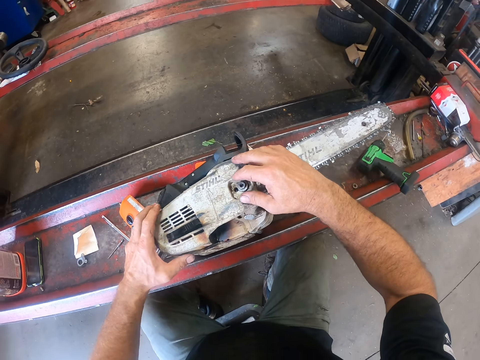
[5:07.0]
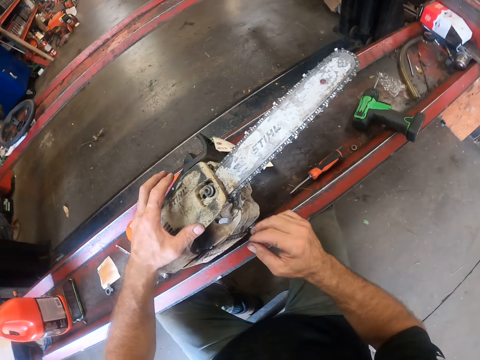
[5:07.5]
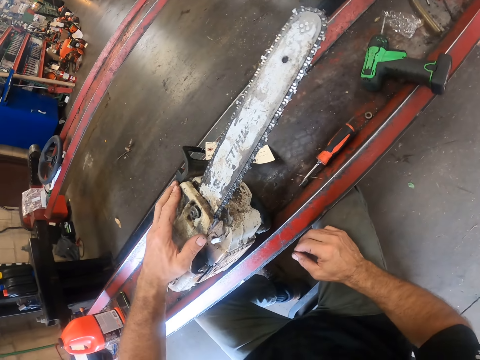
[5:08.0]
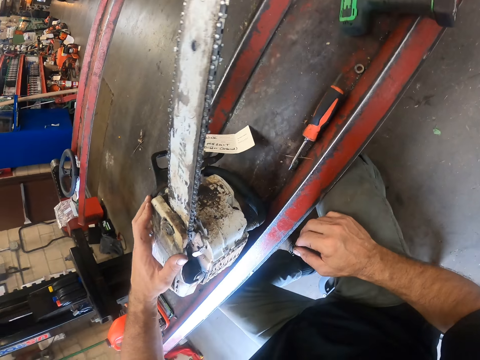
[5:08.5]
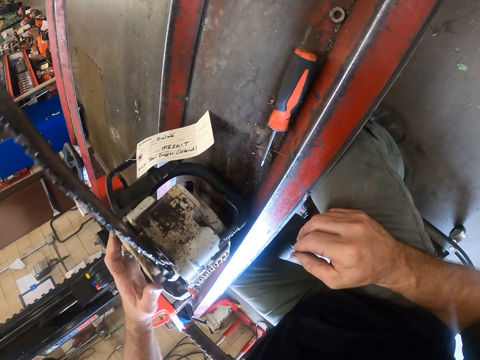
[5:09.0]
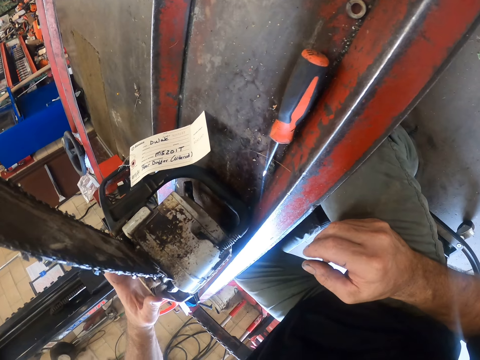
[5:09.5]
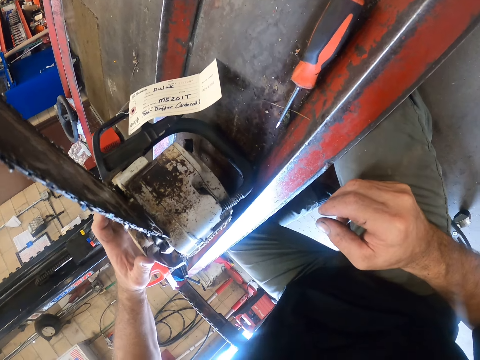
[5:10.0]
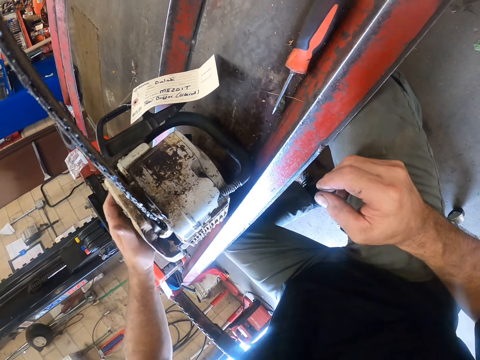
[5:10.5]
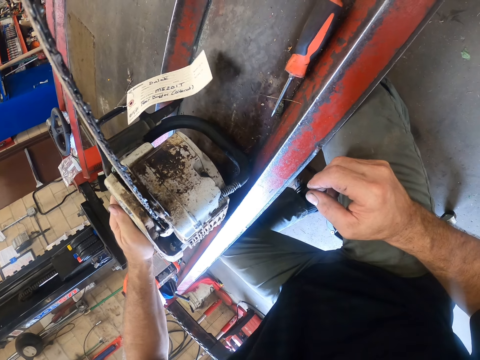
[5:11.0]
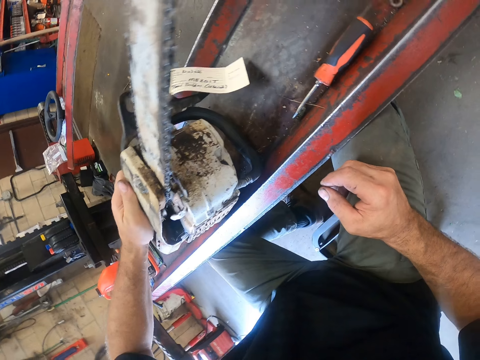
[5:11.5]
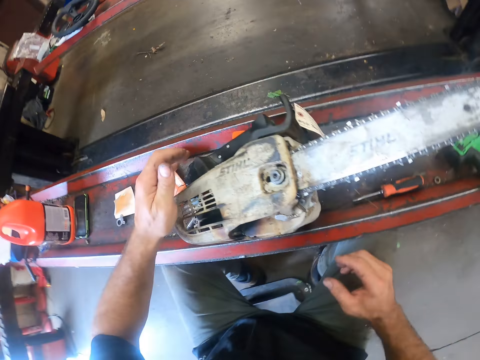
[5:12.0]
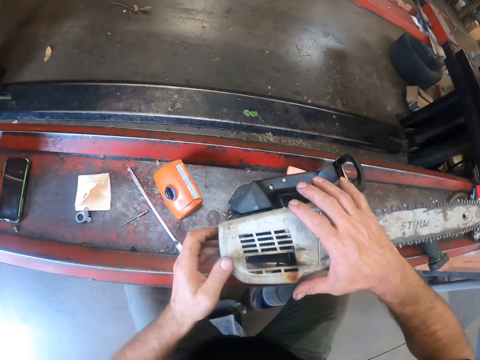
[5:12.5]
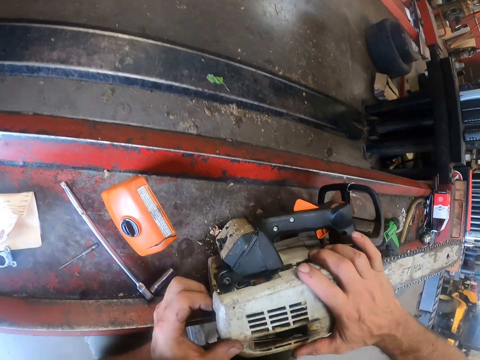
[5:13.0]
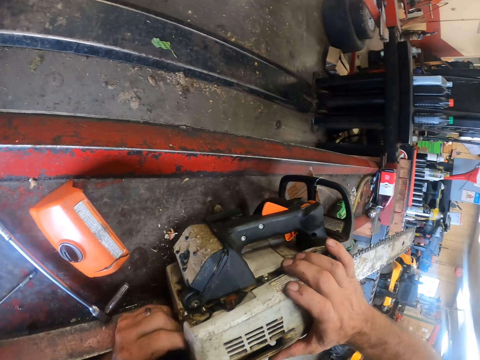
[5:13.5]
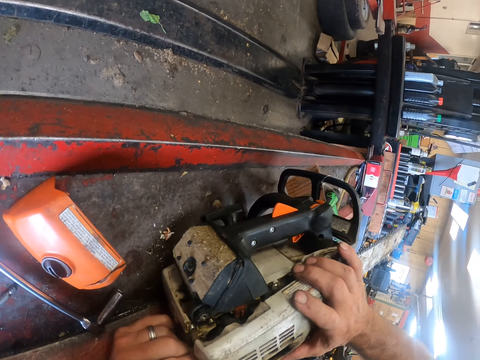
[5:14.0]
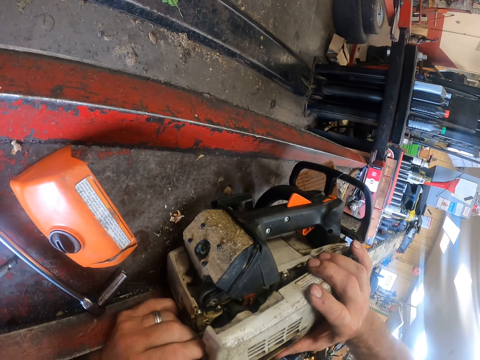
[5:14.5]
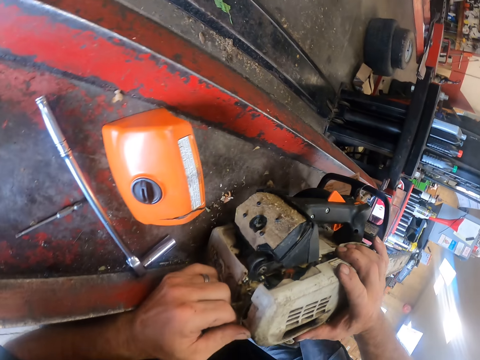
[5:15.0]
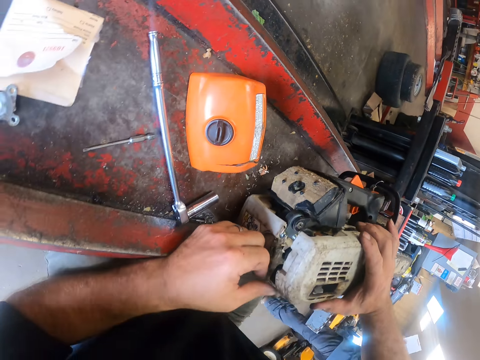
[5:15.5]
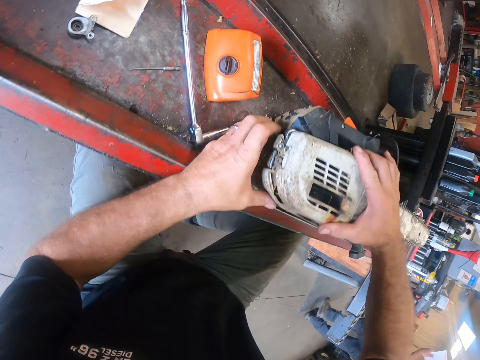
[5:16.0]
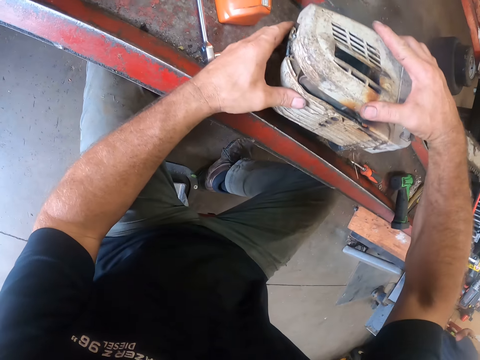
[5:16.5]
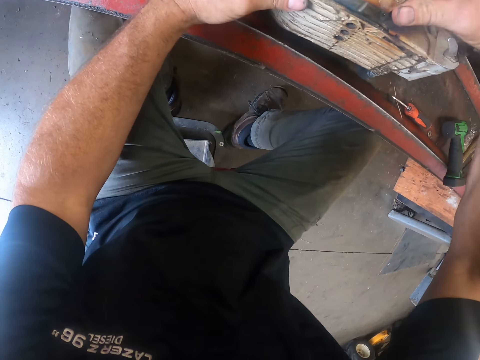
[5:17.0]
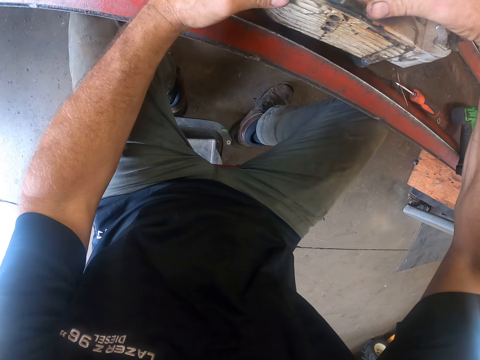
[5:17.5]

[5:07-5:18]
The camera wearer looks around the power saw. He adjusts a power saw cylinder cover with his left hand. He adjusts the power saw cylinder cover with his hands.

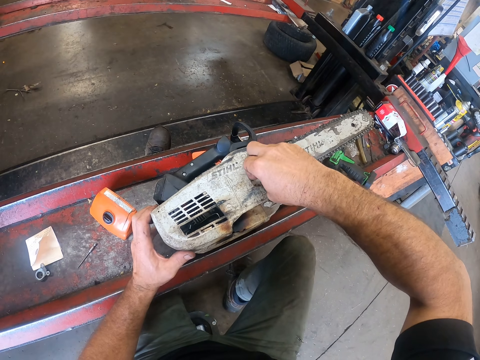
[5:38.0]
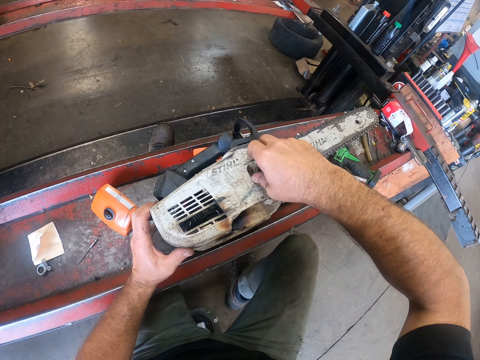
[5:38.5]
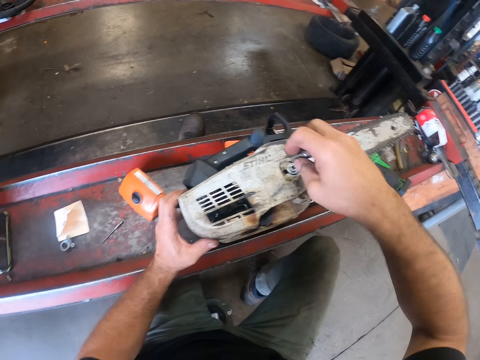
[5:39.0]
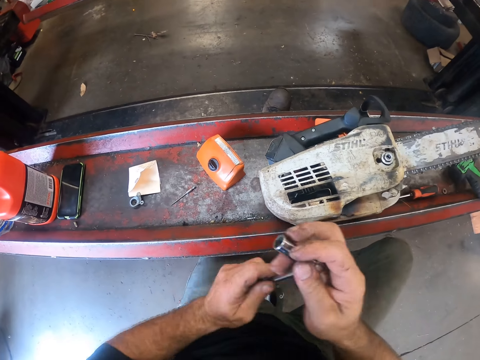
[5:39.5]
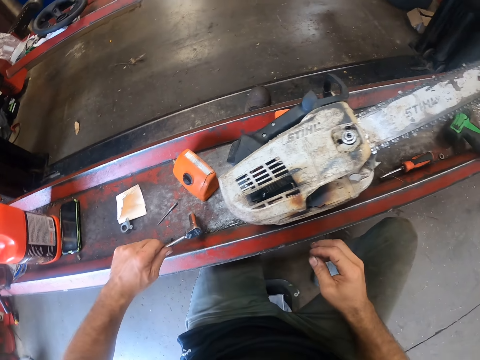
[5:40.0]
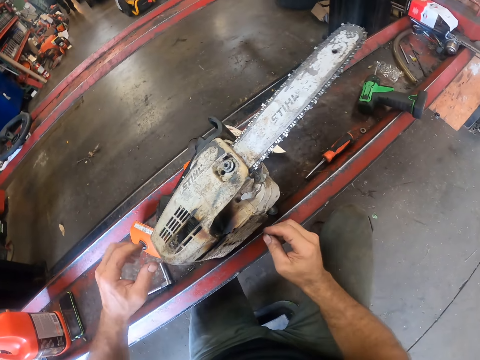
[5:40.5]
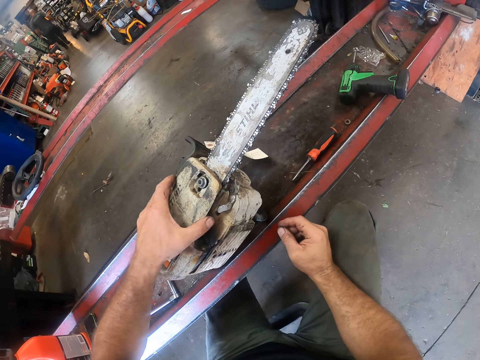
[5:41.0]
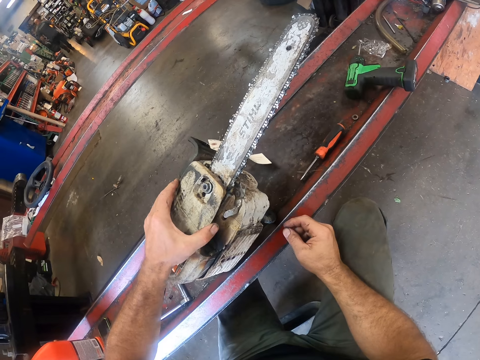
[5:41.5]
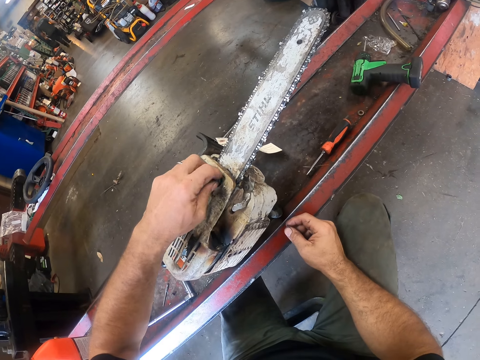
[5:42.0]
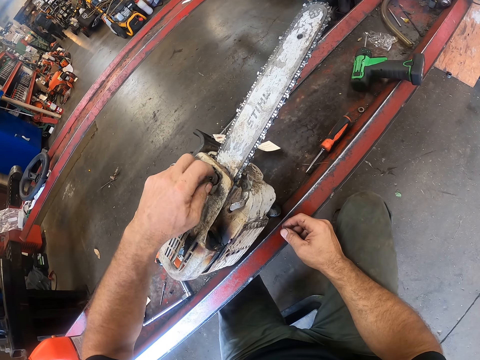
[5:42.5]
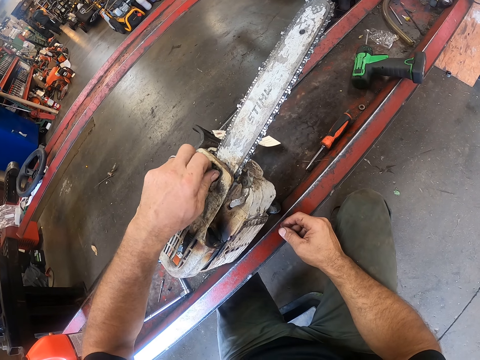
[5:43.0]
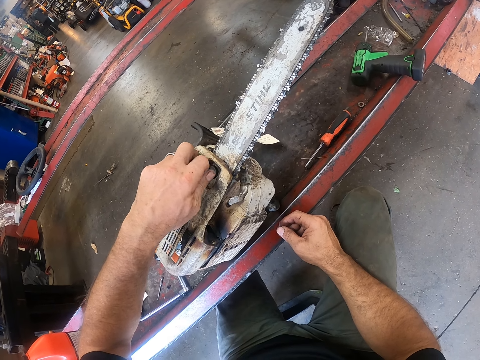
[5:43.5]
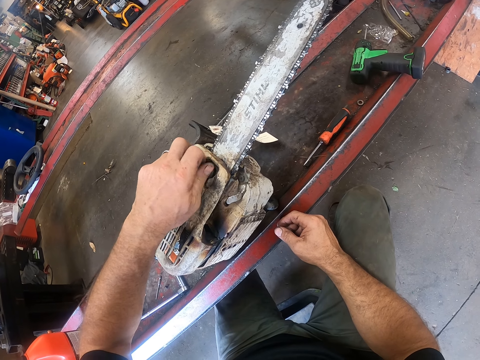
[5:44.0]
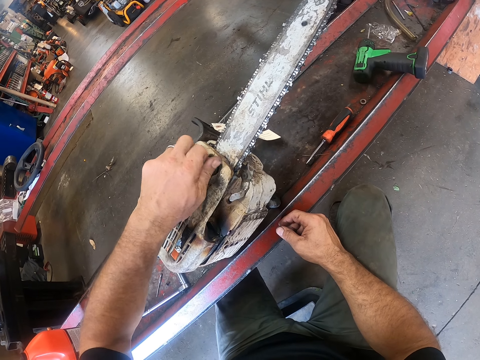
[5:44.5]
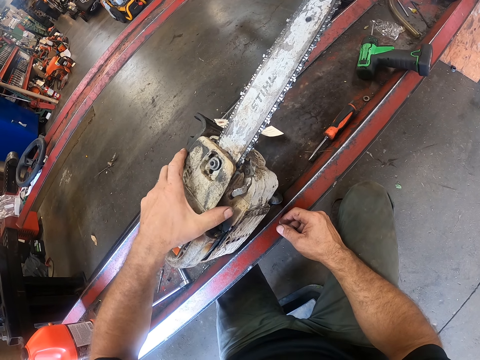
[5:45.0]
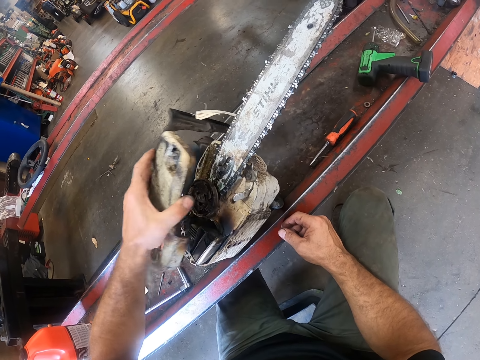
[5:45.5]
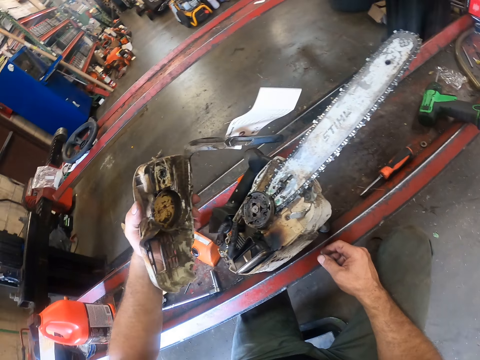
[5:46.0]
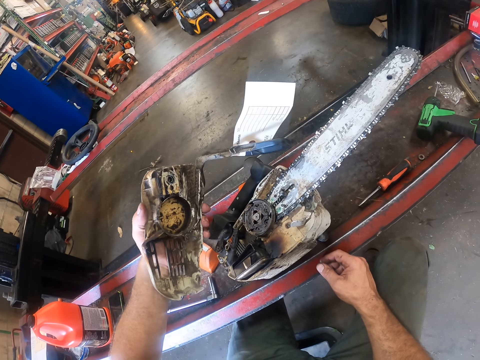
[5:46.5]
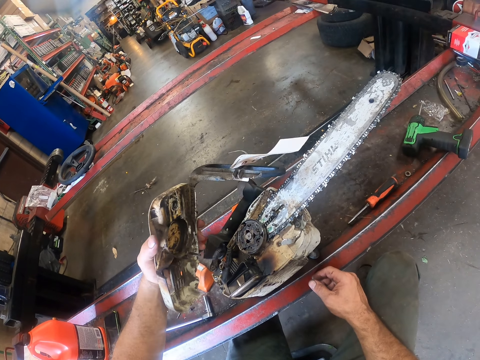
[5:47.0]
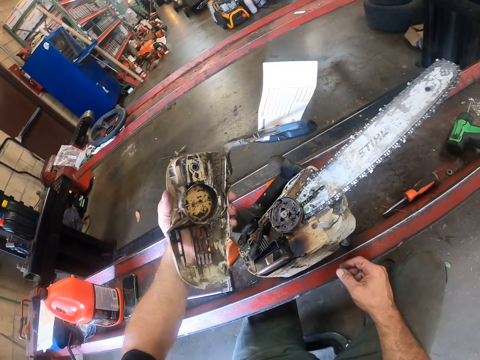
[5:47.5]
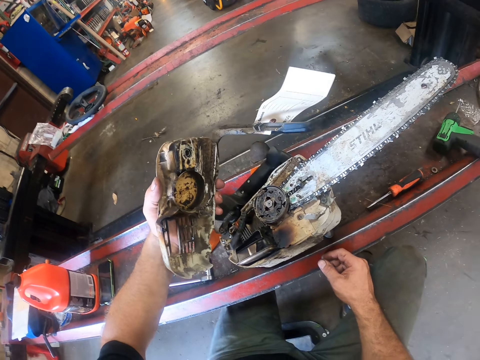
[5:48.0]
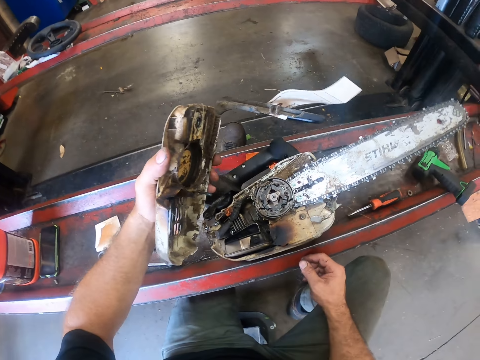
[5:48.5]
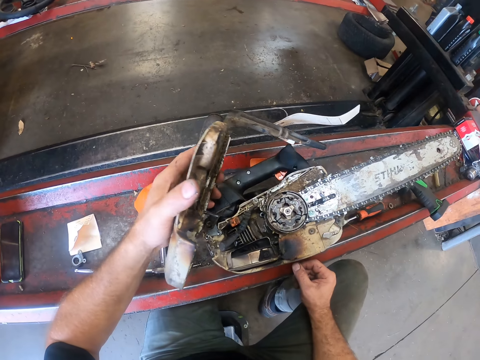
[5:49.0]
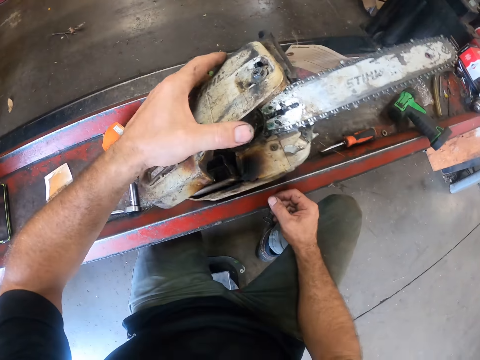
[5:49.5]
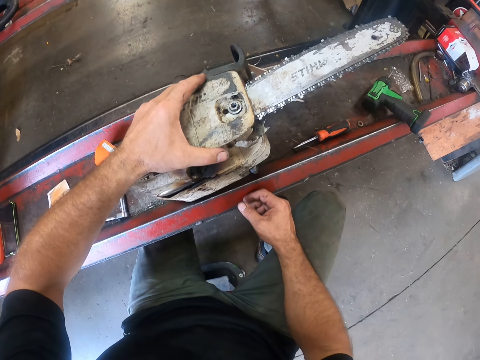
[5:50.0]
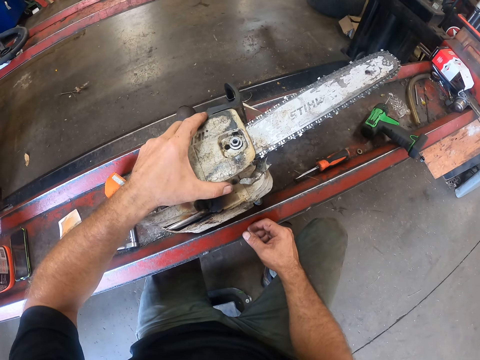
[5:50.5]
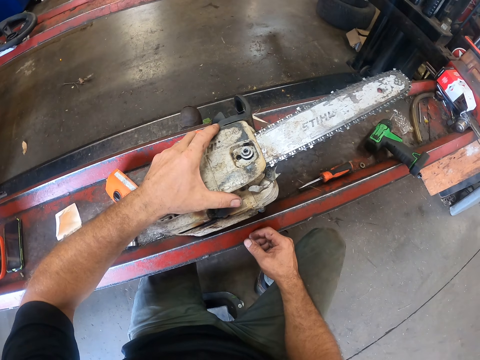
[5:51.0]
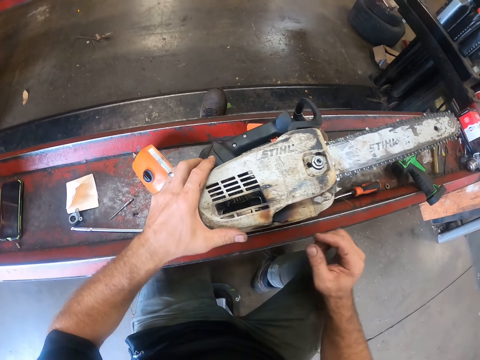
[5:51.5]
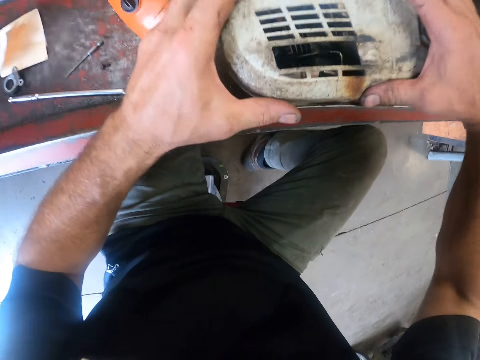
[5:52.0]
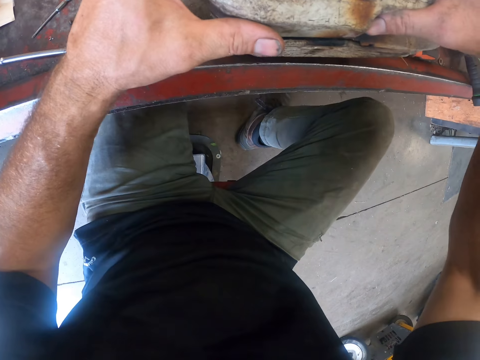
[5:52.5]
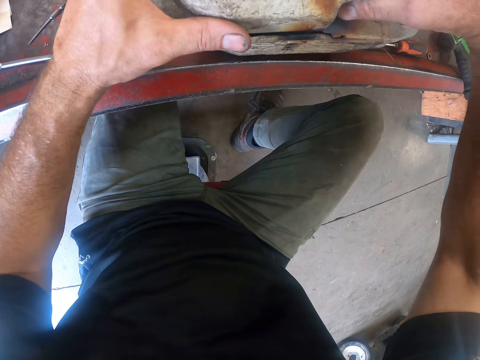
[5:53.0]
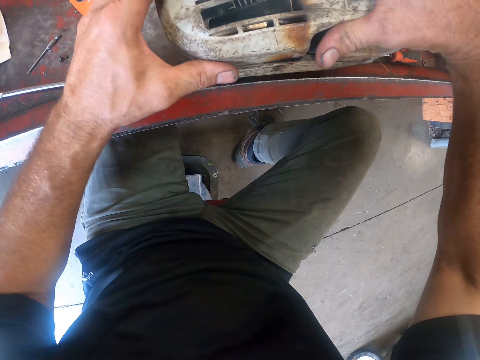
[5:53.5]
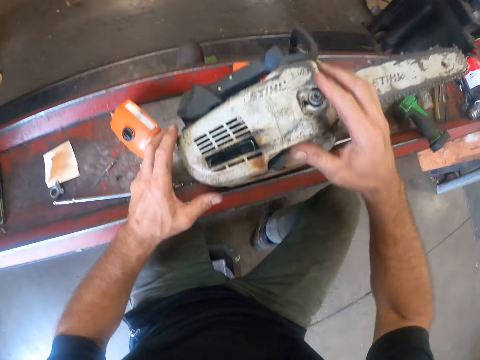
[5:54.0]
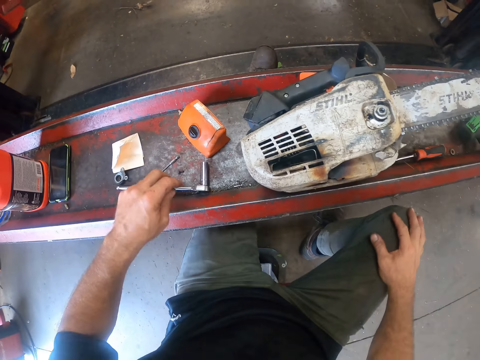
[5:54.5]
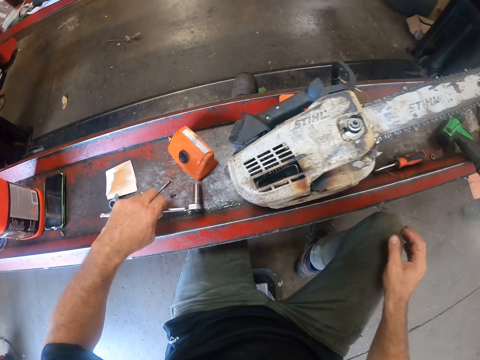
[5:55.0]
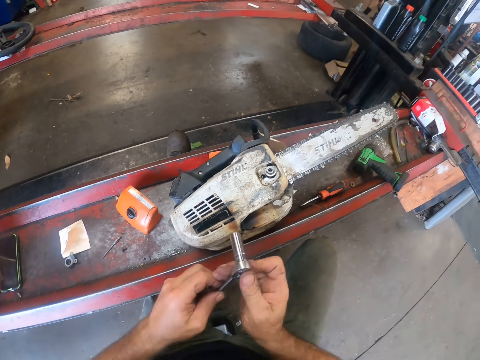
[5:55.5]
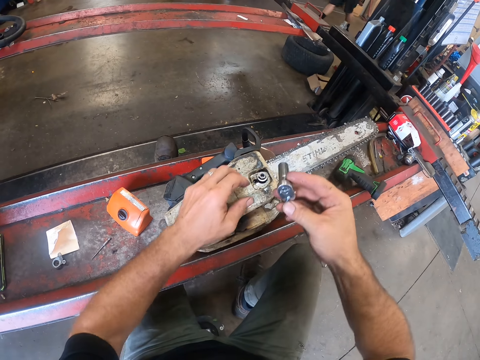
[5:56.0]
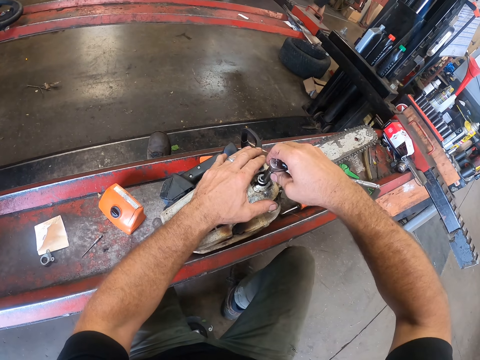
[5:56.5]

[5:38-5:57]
The camera wearer passes a socket wrench or spanner from the right to the left hand. He drops the spanner on the table with his left hand. He pulls a power saw cylinder cover with his left hand. He unscrews the bolt with his left hand. He pulls the cover with his left hand. He takes the power saw cylinder cover. He stares at the power saw cylinder cover. He sets the cover on the machine saw with both hands. He looks around the power saw. He rubs his right knee with the right hand. He picks up the spanner with his left hand. He passes the socket wrench from the left to the right hand.
